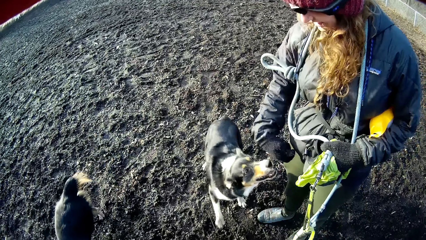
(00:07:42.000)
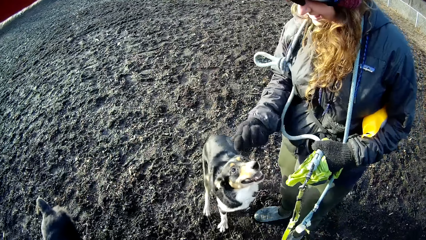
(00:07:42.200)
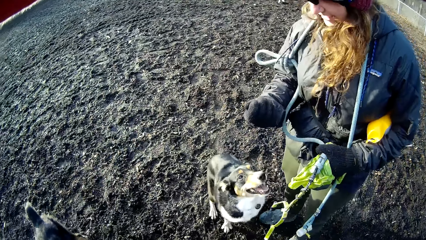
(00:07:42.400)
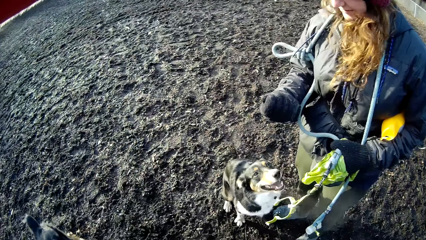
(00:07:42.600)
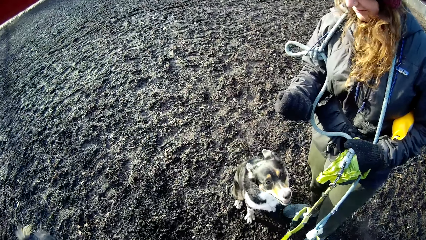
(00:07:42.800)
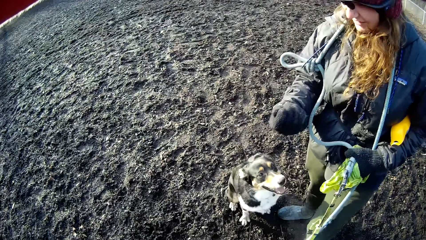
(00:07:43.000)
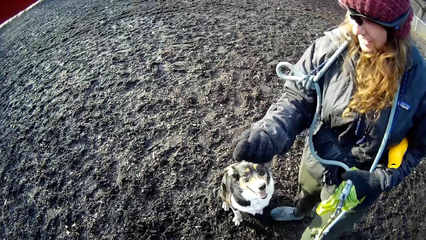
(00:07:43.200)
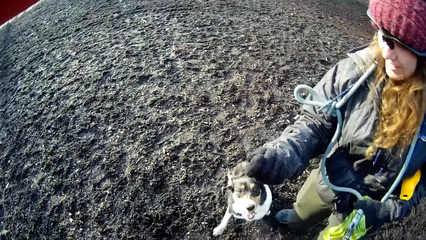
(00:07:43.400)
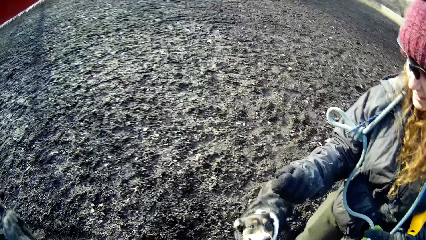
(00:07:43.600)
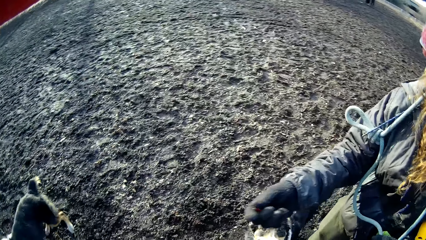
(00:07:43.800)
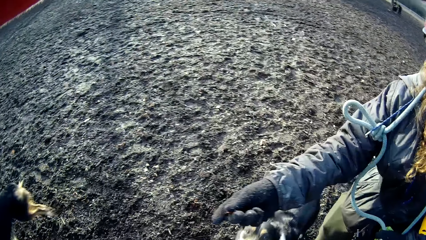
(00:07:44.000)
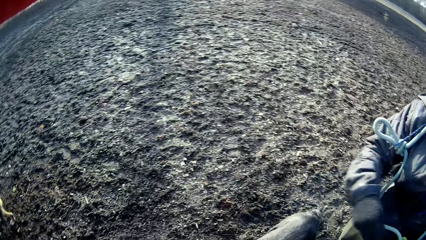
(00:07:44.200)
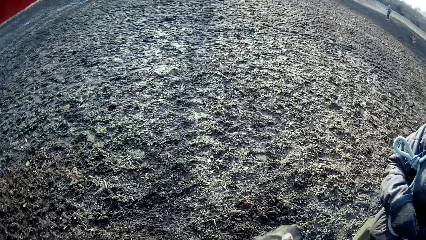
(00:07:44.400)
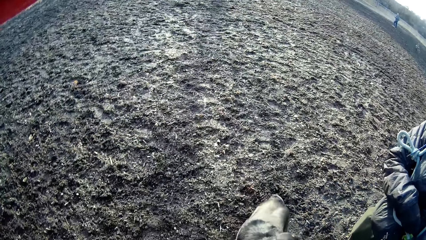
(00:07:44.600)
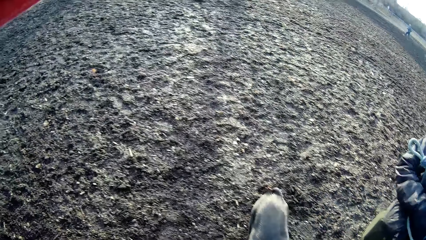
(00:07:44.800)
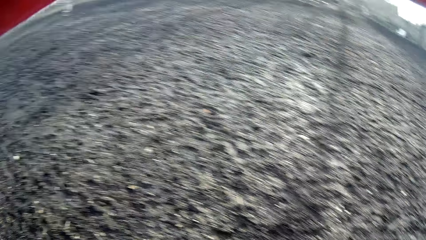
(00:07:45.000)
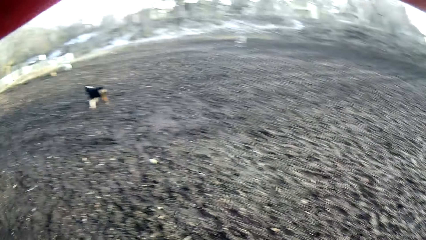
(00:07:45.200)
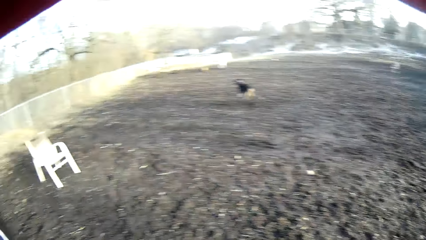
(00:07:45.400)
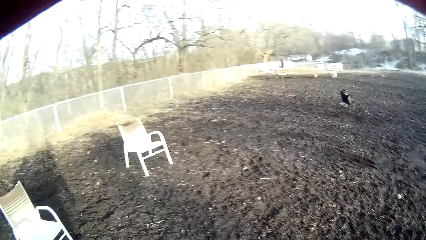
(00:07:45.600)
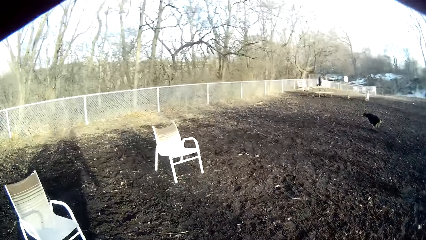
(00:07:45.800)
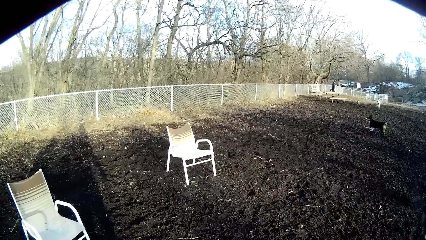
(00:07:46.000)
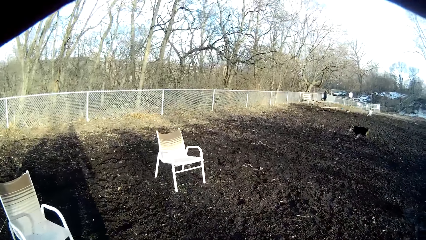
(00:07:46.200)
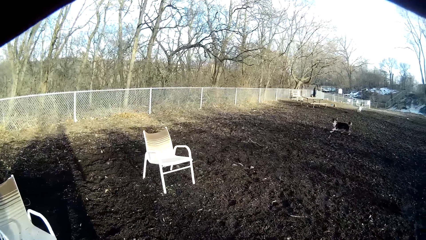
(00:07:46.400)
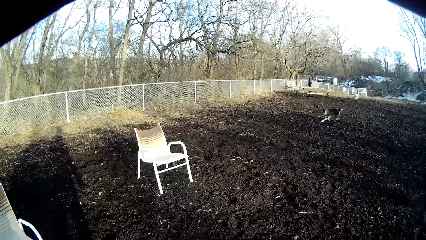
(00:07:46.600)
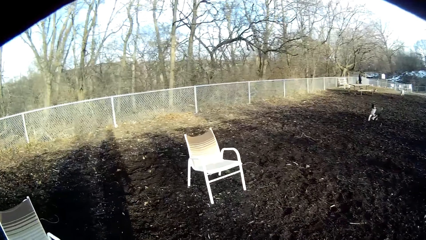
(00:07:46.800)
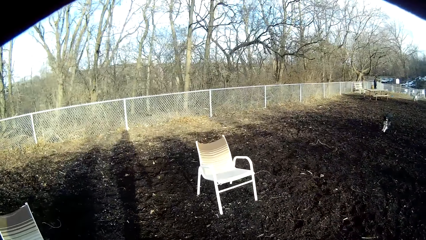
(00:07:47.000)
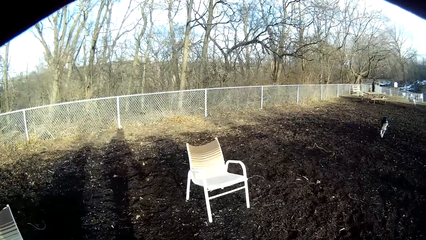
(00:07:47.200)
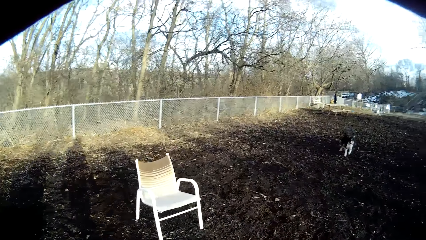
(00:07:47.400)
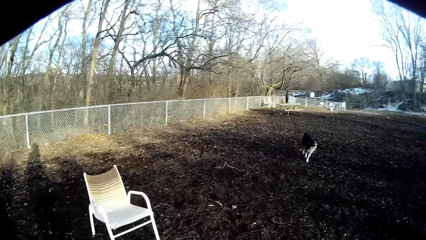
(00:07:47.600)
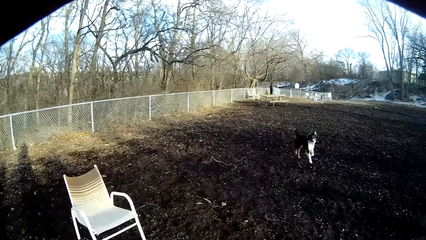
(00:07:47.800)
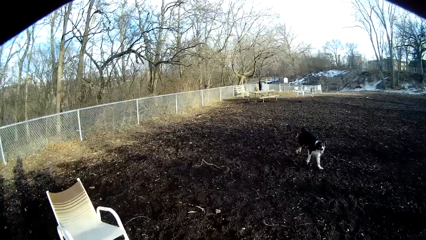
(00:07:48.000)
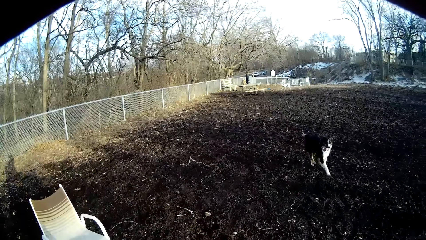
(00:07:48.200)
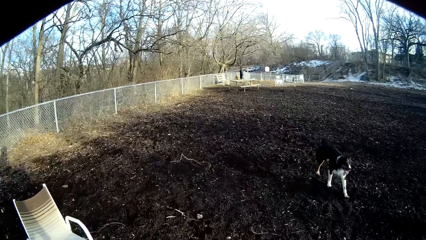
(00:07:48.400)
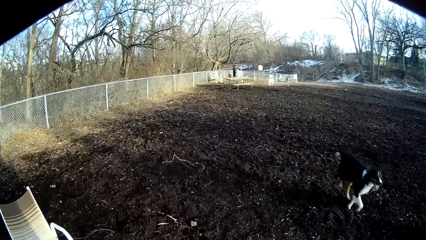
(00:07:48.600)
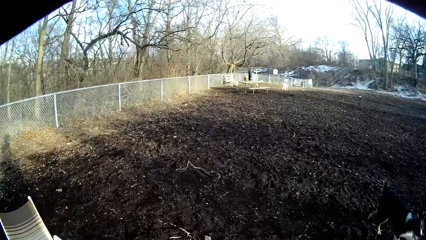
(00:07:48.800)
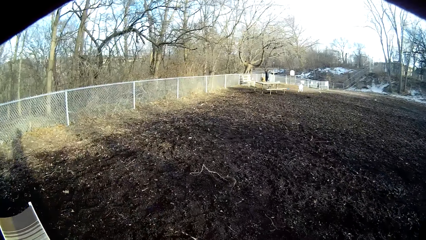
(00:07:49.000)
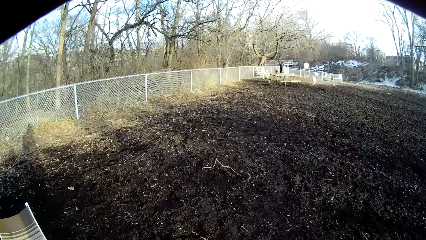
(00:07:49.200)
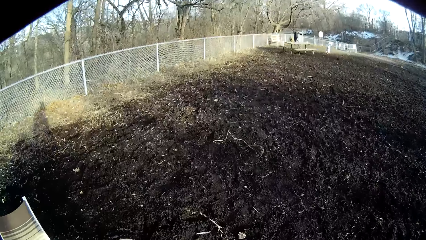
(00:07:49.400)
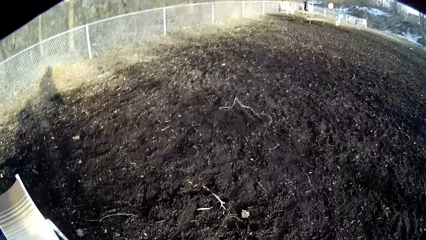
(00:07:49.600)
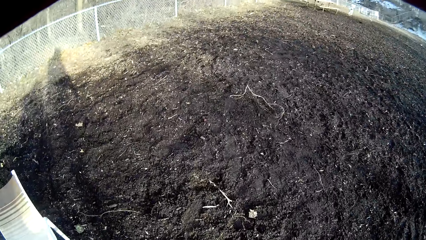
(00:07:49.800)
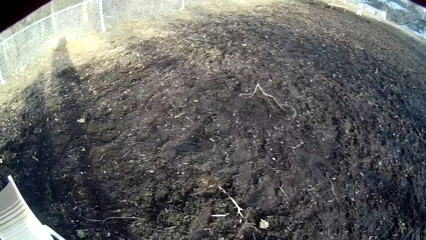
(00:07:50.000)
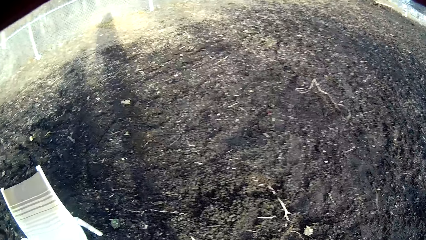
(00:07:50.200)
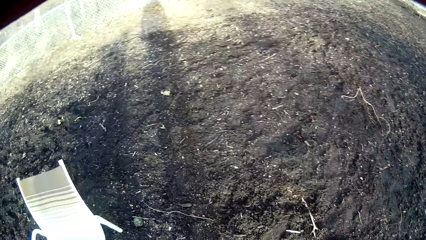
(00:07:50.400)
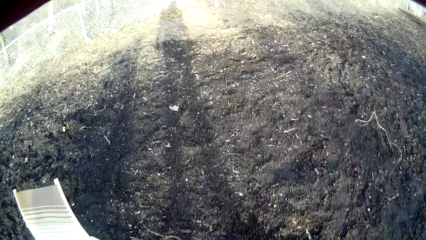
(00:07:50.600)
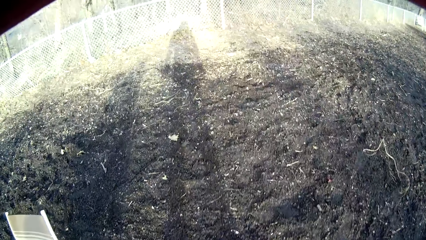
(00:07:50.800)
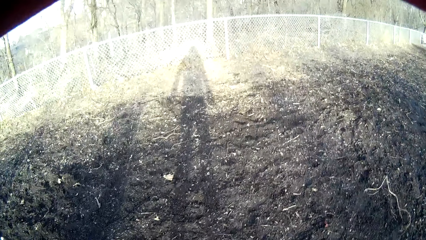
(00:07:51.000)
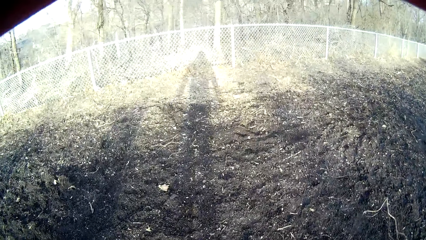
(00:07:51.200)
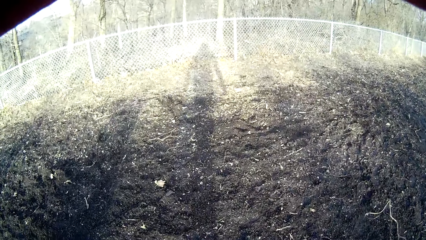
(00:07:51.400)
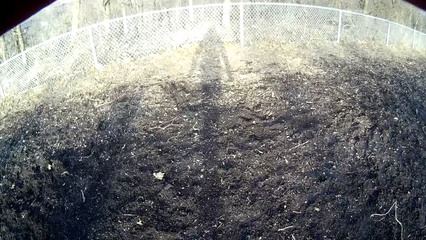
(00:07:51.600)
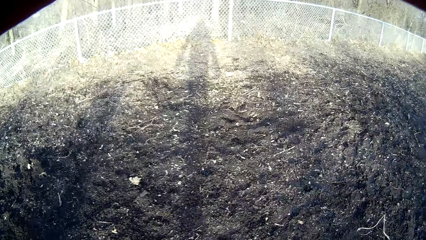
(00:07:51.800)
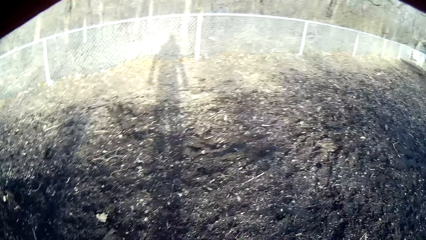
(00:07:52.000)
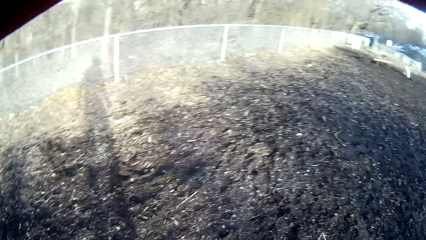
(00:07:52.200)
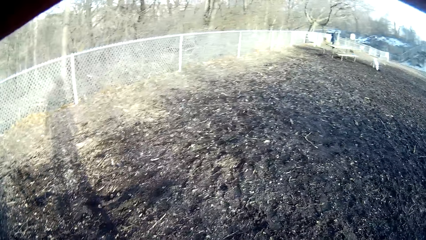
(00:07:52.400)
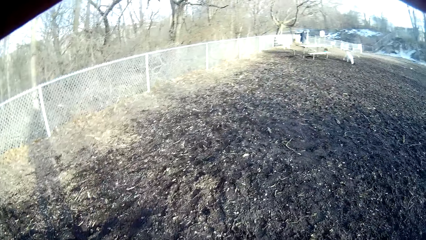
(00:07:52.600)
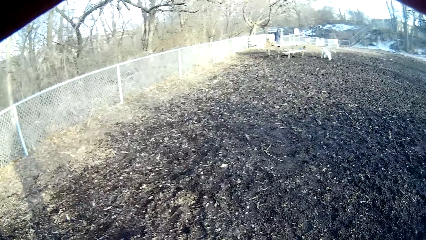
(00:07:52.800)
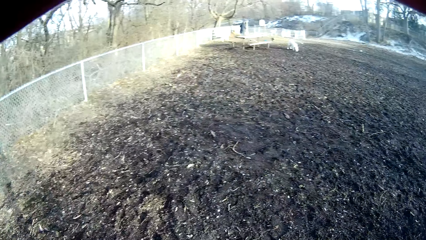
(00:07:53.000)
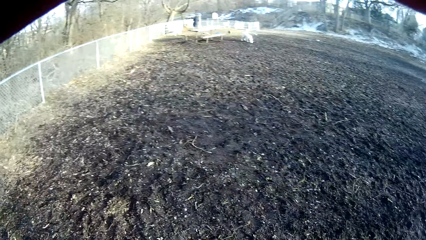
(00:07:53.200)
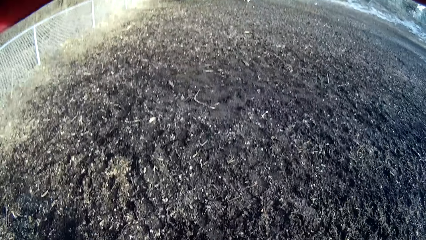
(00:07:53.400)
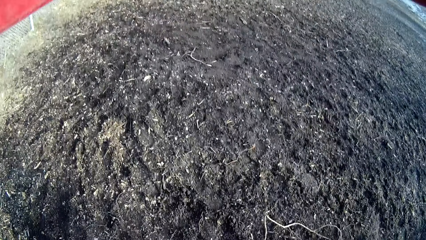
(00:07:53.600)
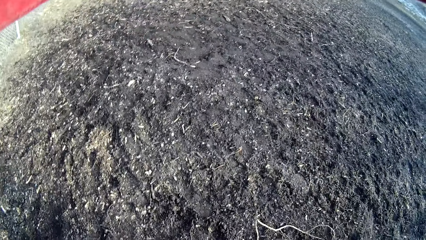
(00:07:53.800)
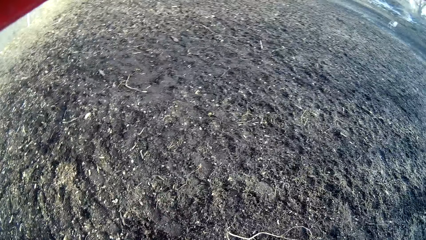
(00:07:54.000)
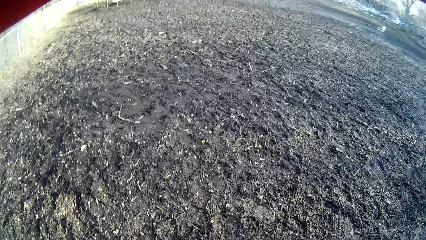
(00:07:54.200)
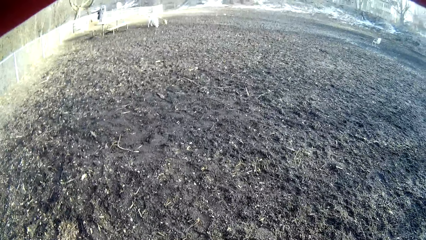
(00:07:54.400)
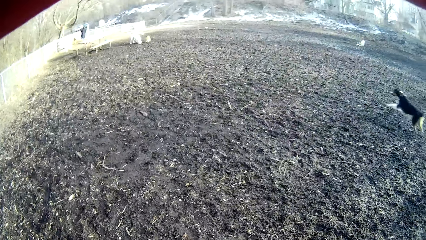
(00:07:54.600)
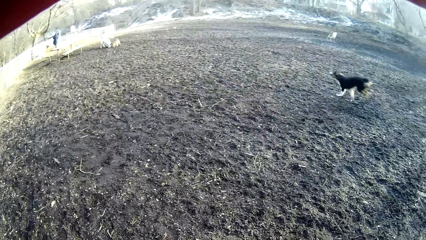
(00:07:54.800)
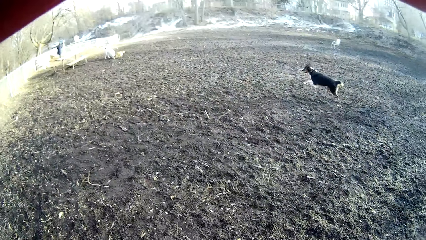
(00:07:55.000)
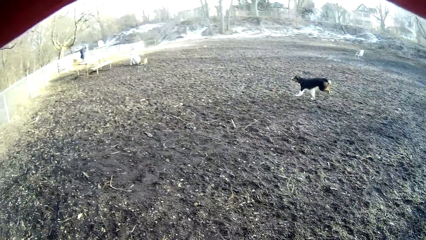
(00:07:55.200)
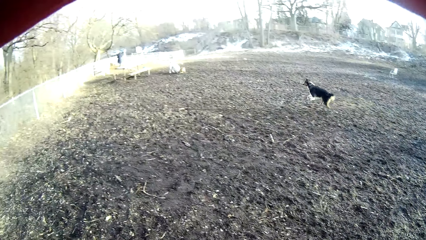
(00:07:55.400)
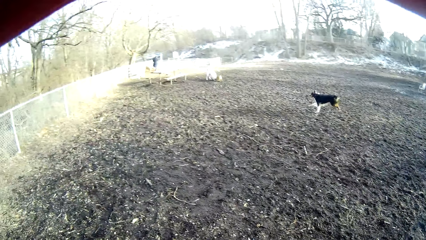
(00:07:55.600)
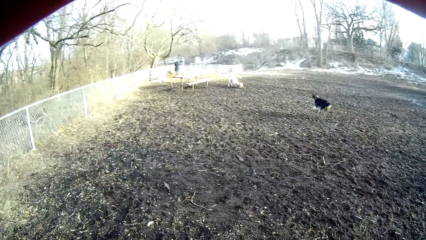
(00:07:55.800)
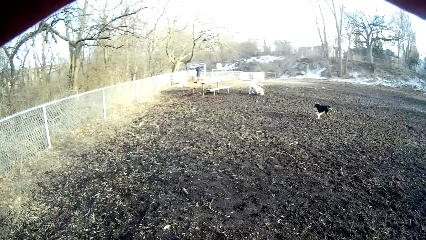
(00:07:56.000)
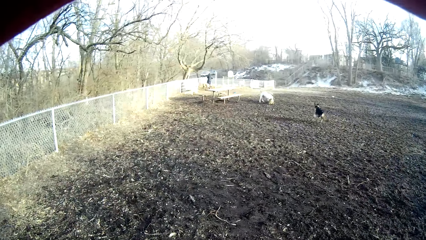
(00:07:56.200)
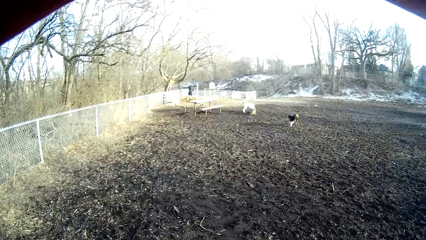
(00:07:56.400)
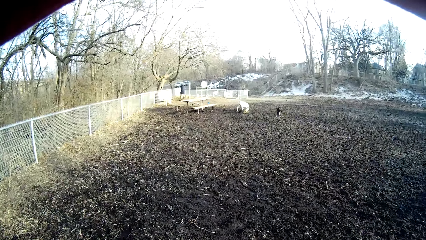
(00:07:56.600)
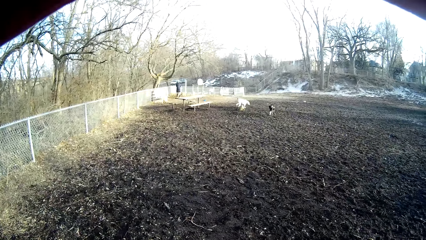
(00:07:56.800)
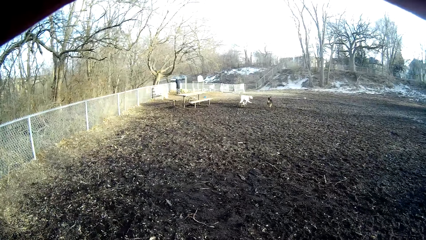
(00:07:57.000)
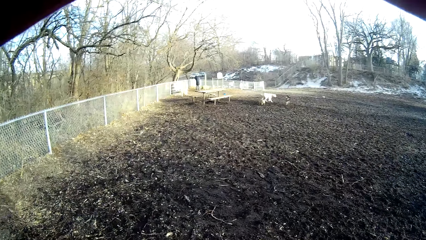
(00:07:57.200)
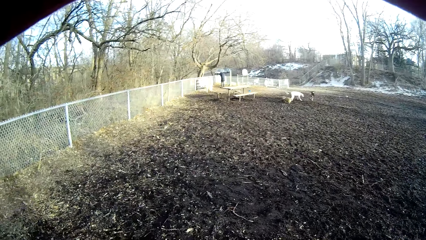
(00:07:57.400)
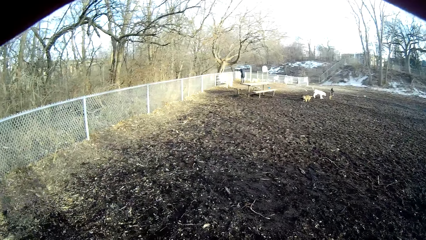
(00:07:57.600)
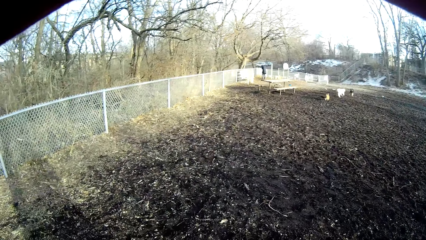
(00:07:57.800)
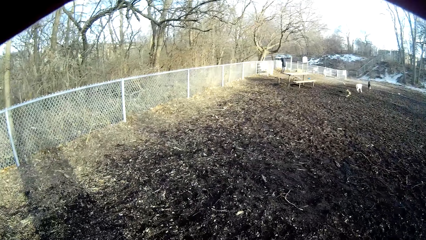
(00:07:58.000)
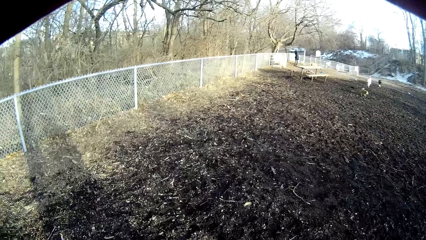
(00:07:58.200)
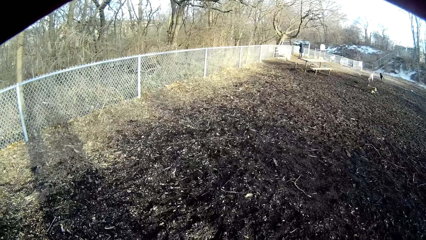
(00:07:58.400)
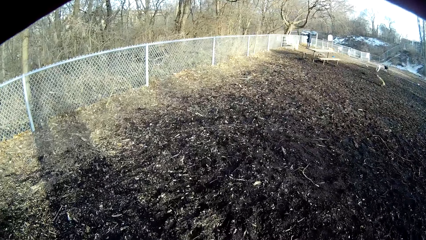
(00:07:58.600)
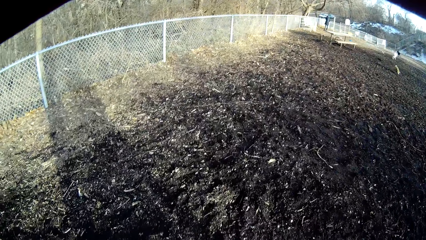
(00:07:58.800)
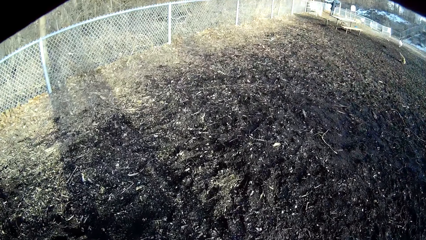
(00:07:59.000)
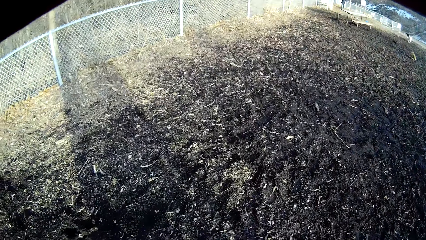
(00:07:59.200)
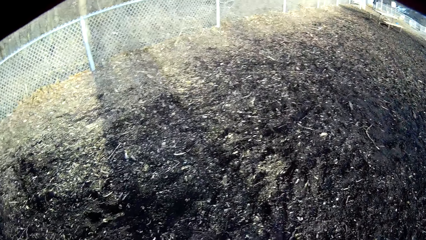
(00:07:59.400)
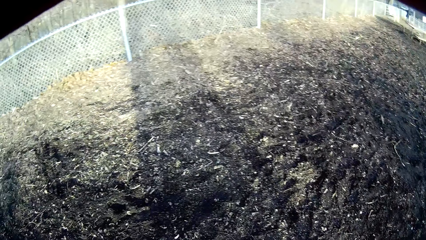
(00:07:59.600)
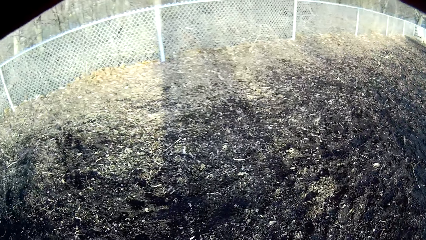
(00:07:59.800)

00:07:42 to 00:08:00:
A person feeds the dogs. The camera wearer moves around the field. They stare at the dogs.
